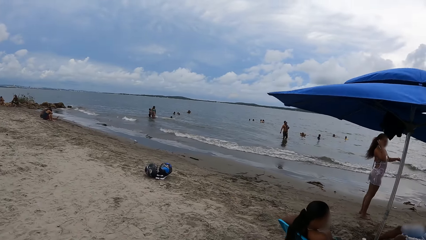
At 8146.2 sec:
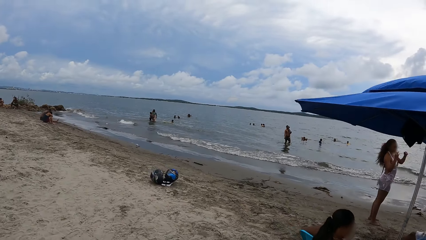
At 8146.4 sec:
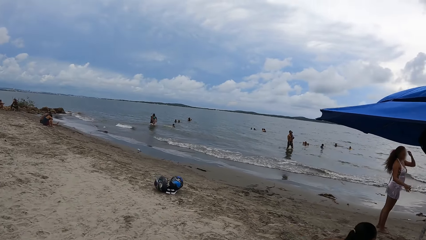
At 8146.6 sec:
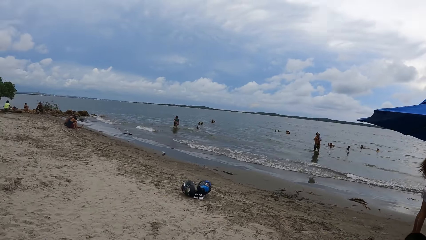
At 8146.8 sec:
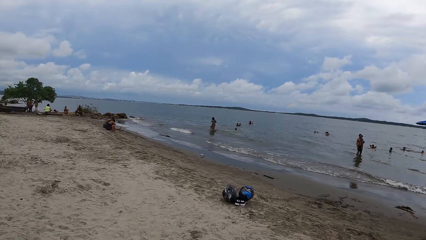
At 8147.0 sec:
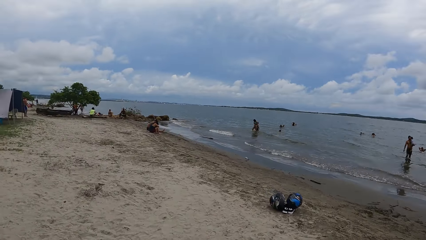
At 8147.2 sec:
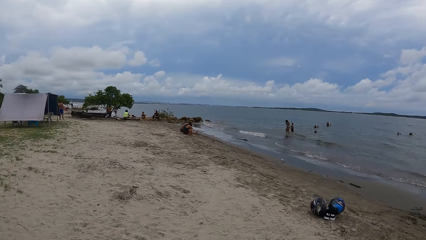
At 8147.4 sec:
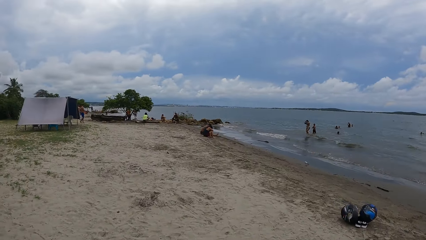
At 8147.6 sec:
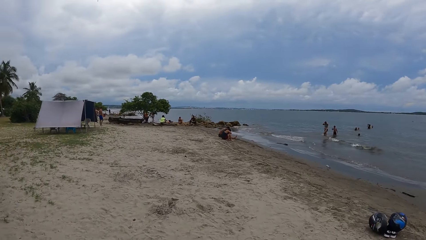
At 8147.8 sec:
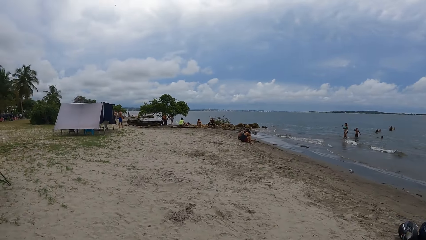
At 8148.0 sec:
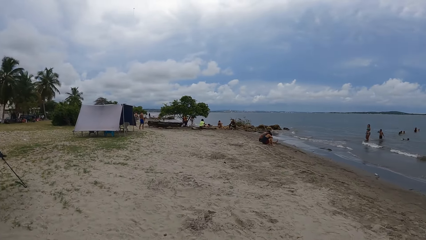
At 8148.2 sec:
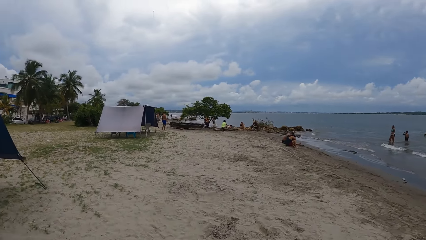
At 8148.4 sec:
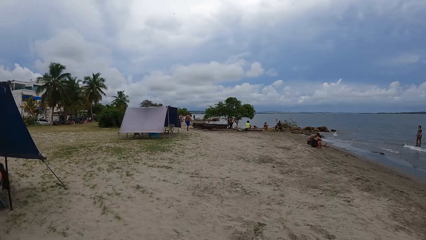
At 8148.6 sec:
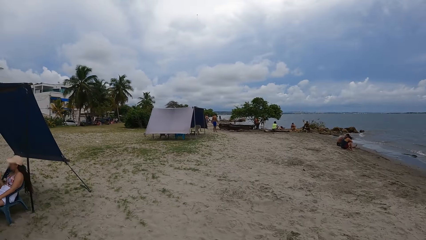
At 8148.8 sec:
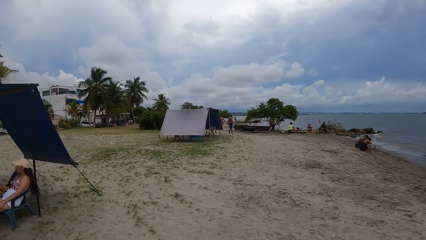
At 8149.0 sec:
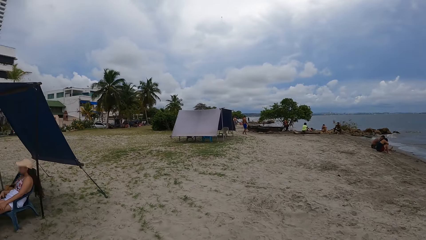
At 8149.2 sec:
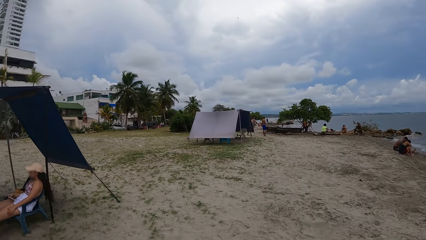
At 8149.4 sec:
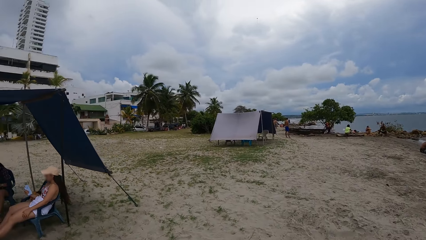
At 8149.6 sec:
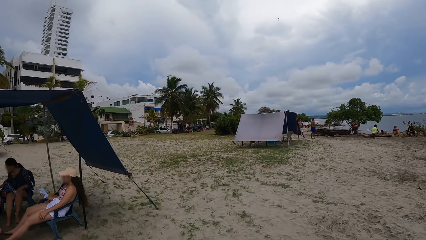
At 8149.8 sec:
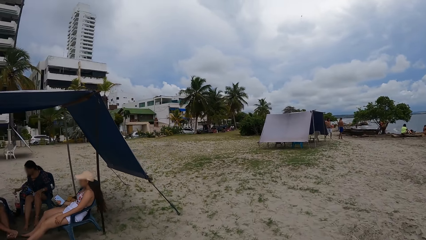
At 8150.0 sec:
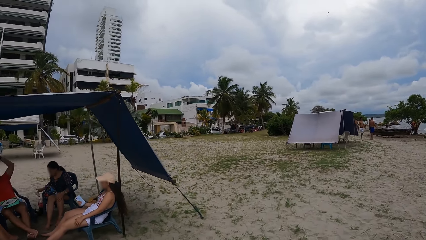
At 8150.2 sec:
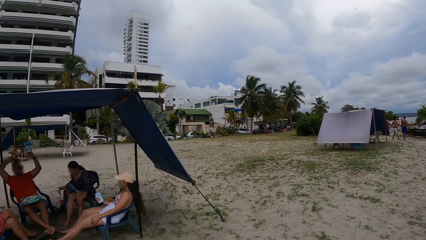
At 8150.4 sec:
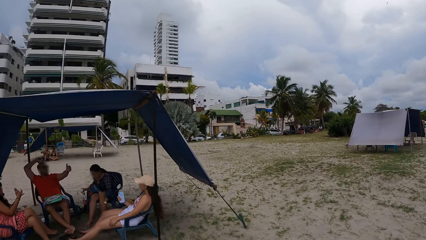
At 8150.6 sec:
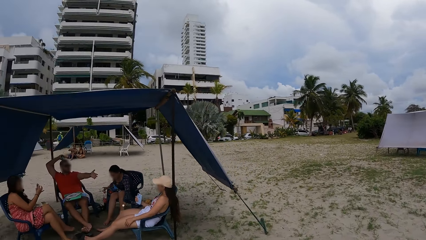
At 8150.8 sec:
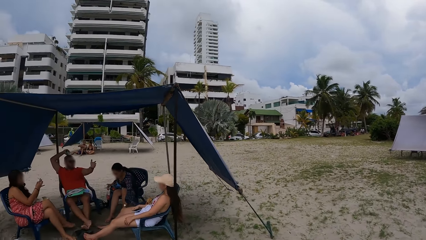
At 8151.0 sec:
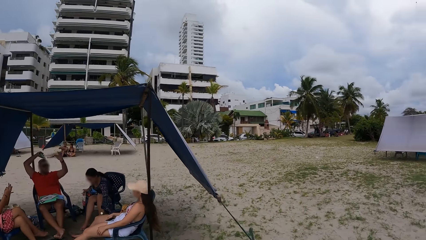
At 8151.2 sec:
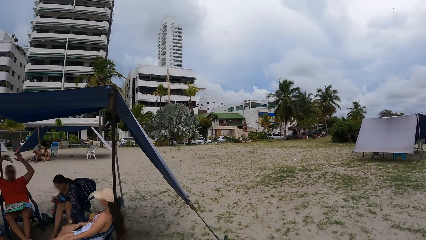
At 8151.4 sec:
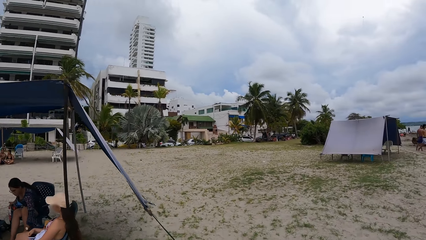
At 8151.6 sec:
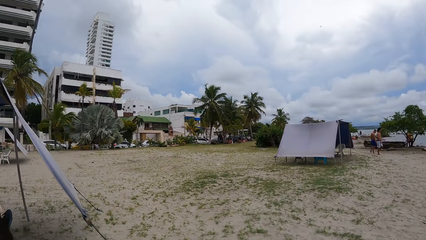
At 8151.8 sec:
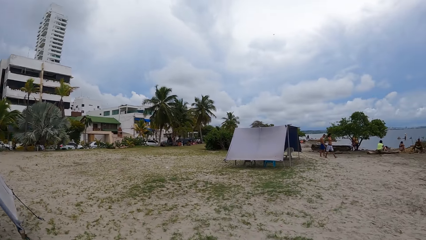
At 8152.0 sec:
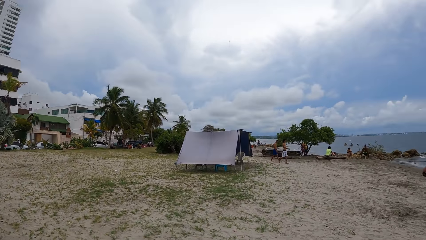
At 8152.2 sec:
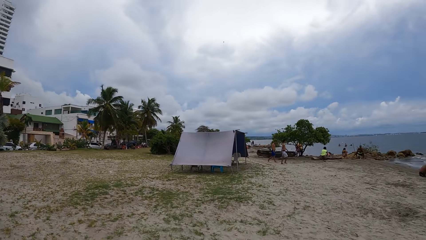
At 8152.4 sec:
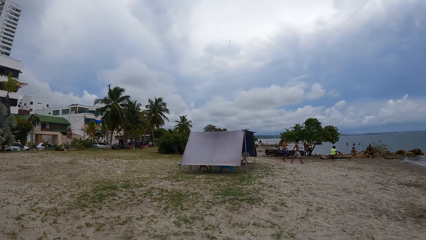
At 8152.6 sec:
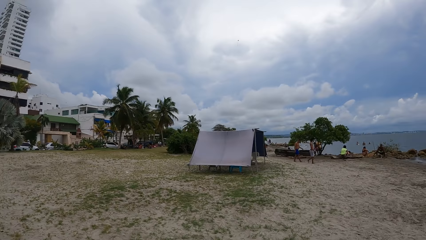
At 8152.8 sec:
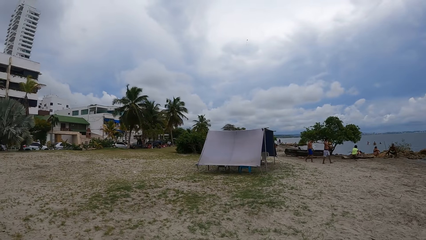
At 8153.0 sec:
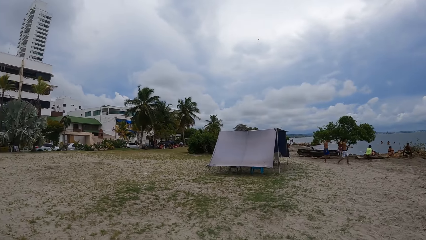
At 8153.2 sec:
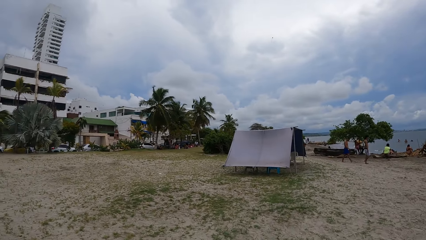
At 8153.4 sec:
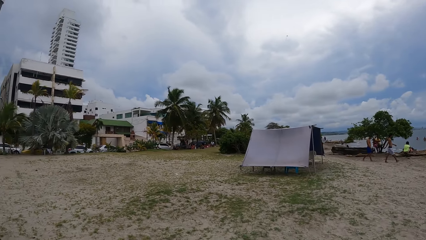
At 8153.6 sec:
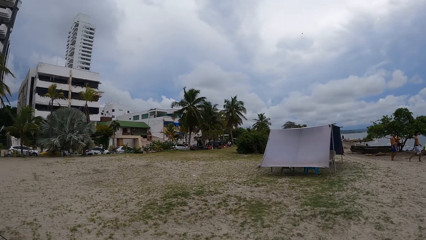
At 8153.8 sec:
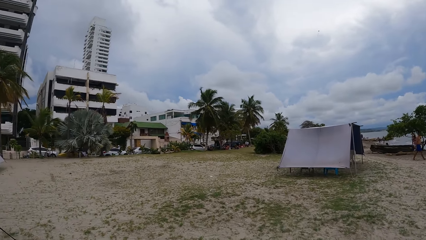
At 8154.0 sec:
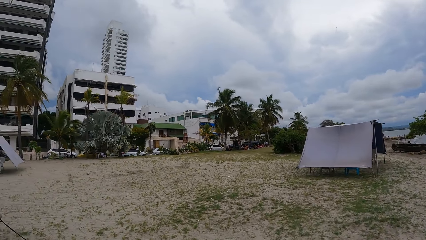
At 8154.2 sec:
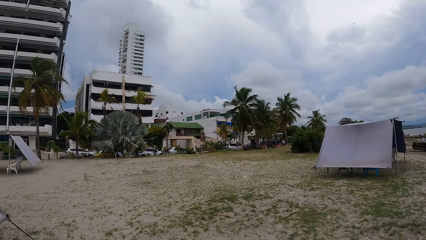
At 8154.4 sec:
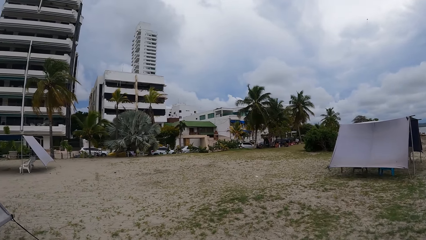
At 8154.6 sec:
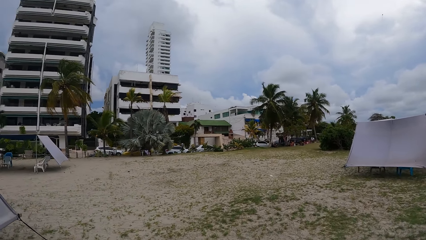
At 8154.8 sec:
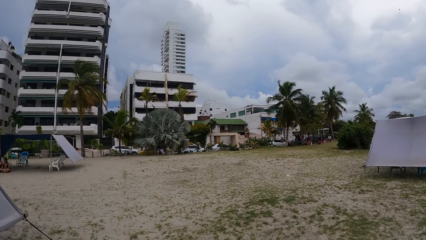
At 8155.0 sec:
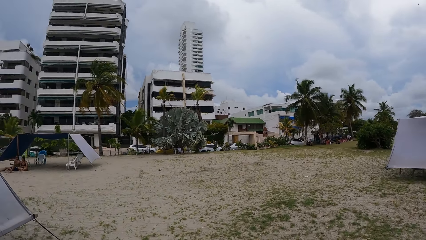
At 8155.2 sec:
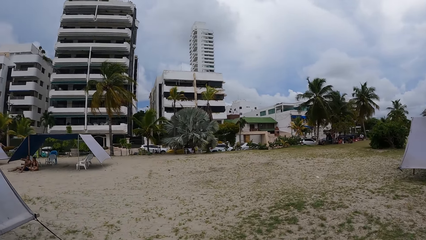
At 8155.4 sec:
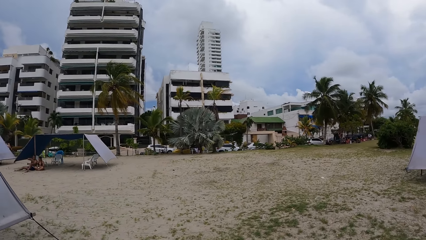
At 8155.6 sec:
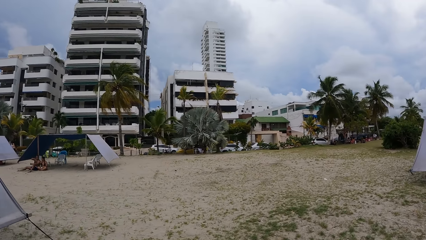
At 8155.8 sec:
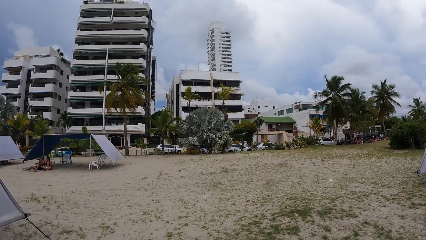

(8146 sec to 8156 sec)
The camera wearer looks around the beach.

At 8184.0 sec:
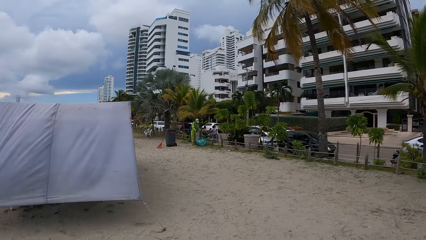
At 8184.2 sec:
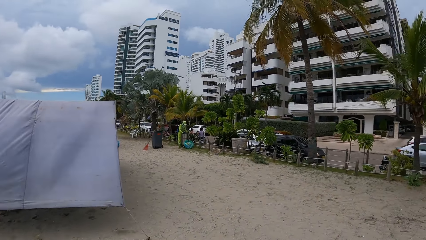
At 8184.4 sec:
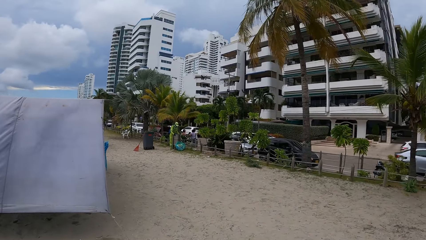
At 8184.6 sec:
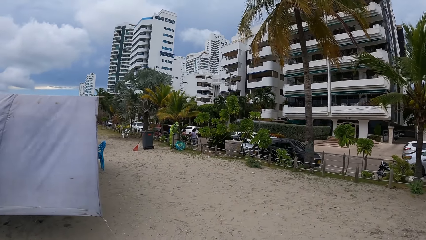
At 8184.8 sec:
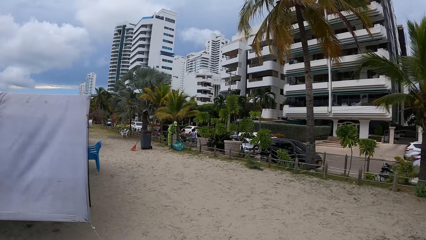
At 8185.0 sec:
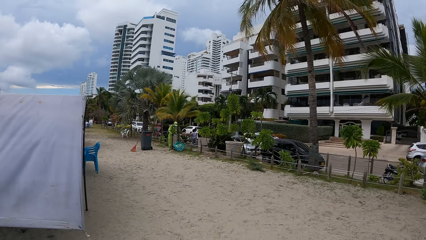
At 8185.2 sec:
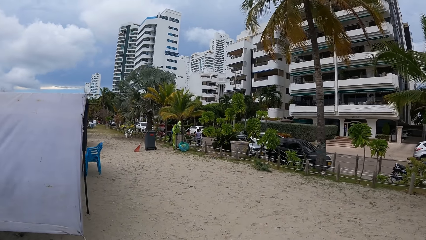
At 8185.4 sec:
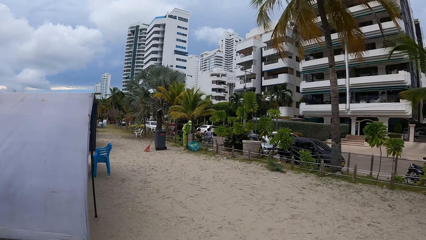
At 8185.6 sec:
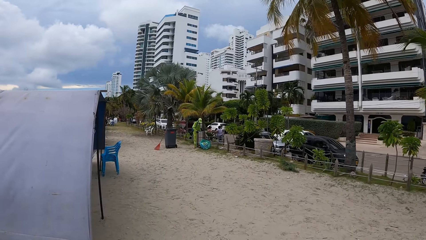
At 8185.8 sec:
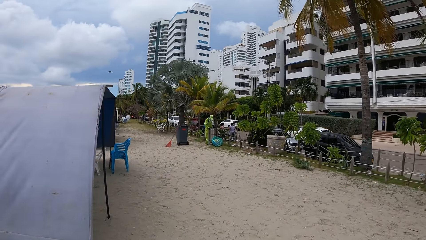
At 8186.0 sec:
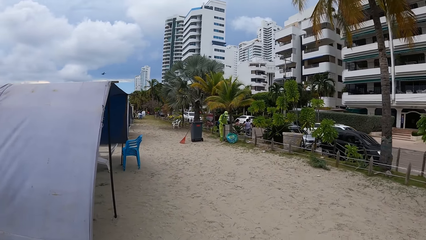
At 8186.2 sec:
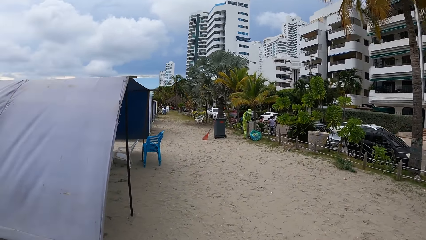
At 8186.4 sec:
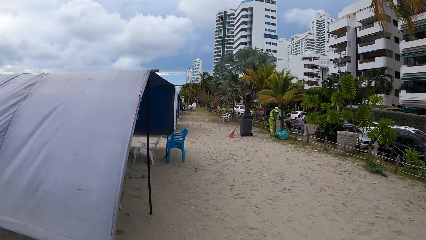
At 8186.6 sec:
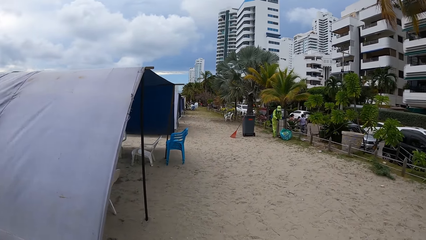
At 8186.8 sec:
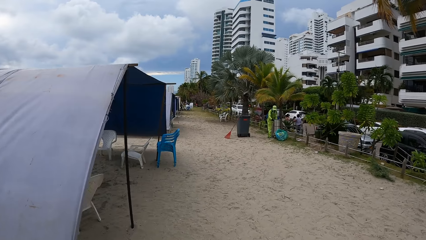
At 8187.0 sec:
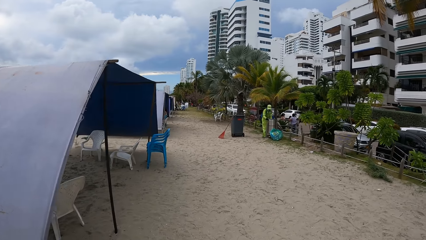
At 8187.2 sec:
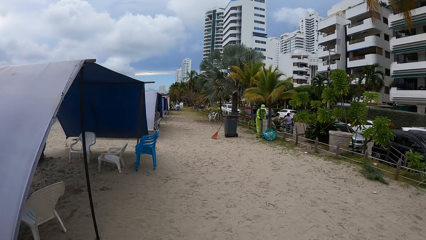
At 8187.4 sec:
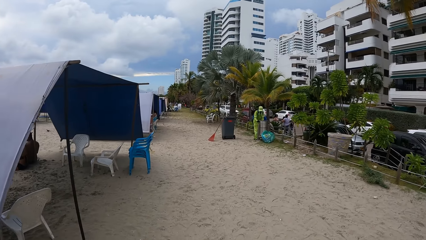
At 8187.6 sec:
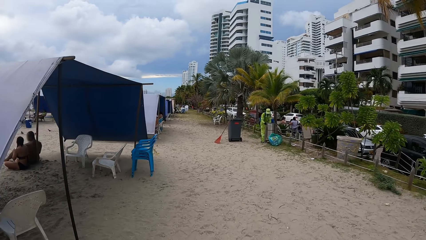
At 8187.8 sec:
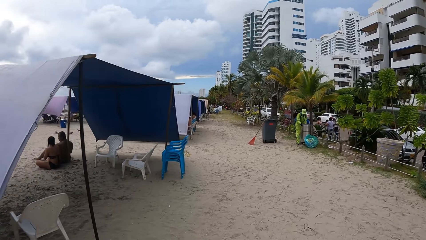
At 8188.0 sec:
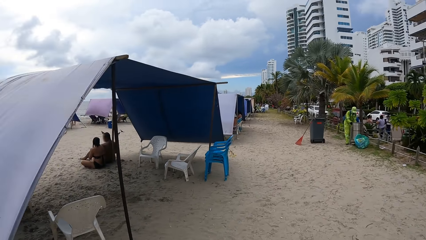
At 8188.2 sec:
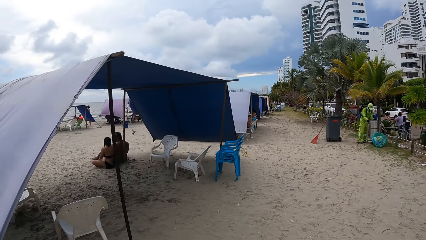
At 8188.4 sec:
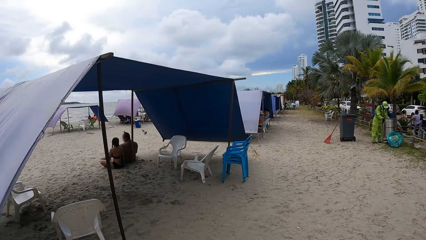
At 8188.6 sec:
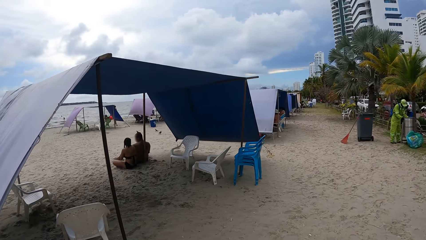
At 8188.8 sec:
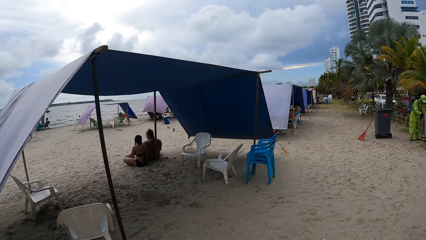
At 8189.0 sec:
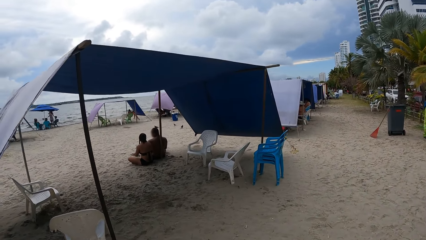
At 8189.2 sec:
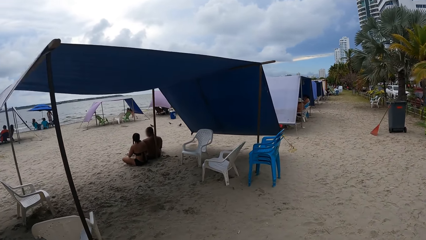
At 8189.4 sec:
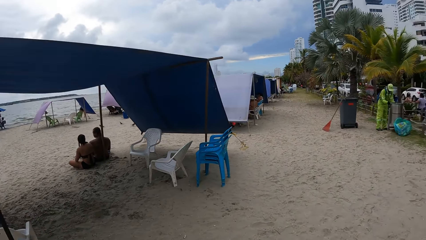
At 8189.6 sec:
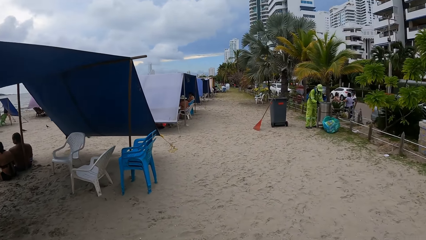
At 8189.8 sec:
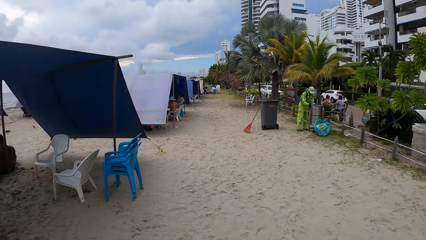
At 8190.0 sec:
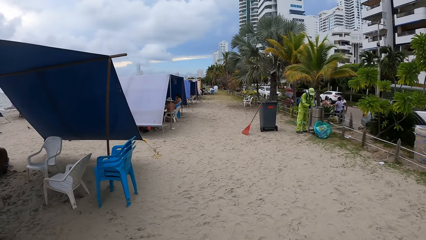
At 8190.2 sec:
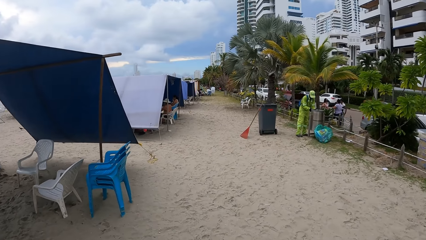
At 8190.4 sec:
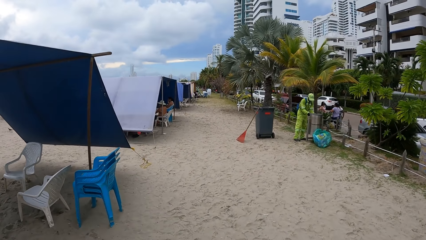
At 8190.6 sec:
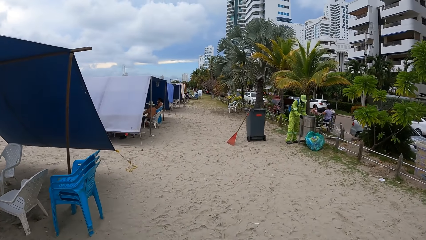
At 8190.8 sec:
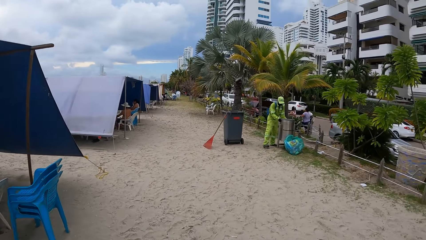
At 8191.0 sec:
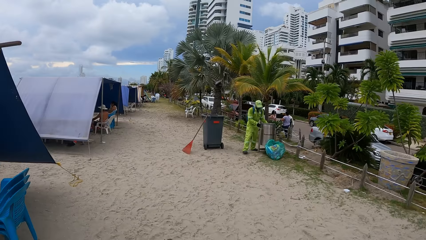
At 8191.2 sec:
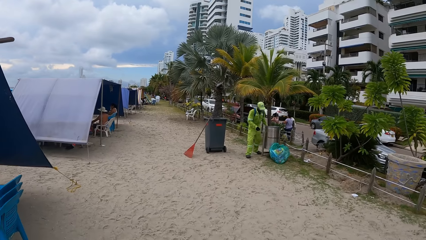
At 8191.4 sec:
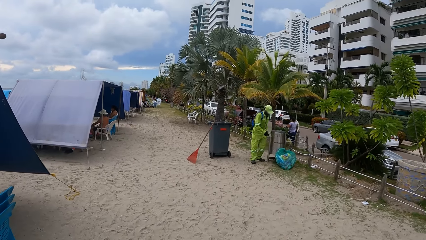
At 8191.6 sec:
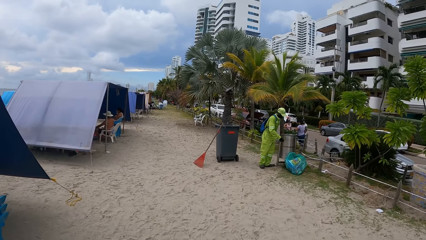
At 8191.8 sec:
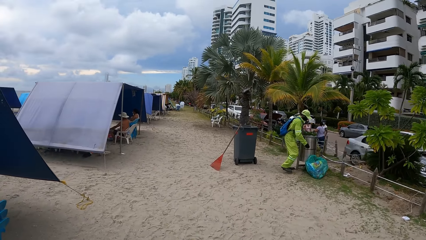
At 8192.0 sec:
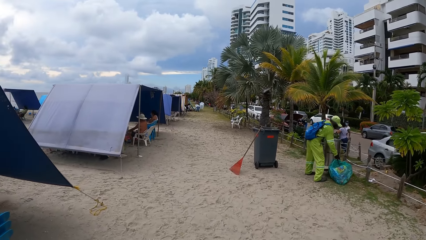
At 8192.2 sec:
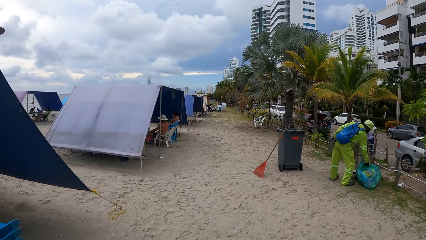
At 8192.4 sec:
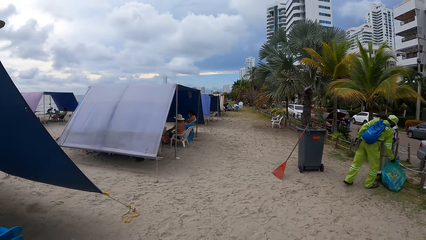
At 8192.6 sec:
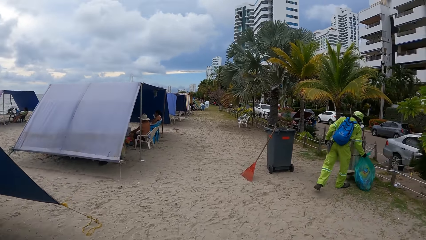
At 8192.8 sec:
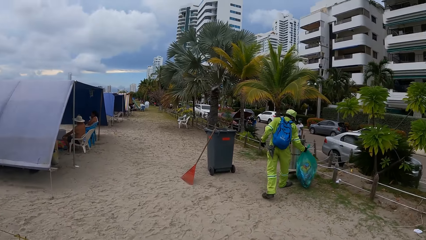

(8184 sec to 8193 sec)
The camera wearer walks on the beach.
